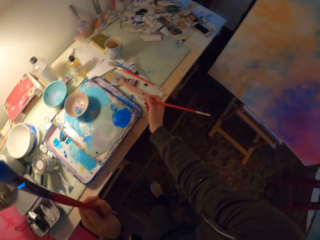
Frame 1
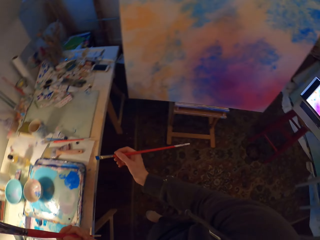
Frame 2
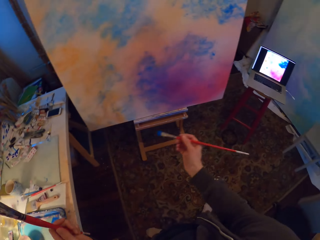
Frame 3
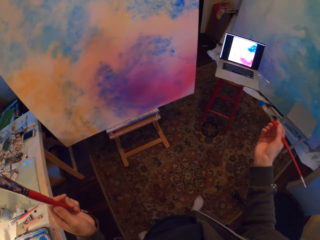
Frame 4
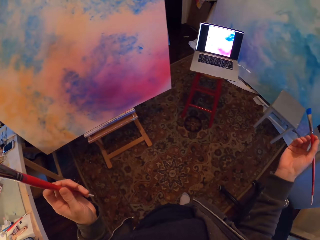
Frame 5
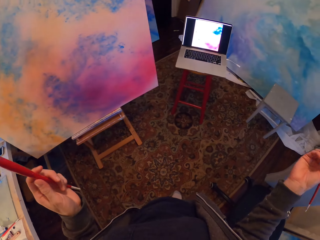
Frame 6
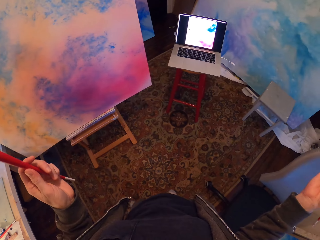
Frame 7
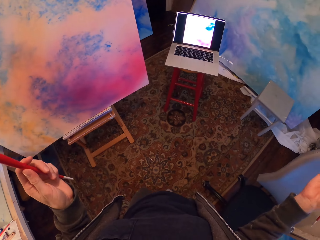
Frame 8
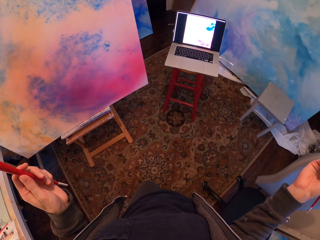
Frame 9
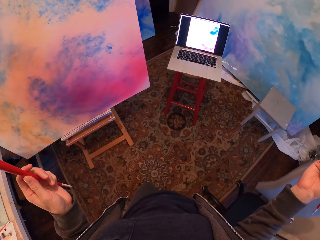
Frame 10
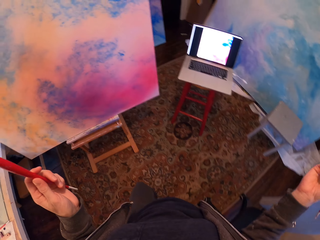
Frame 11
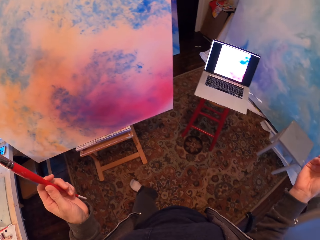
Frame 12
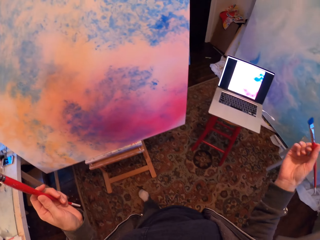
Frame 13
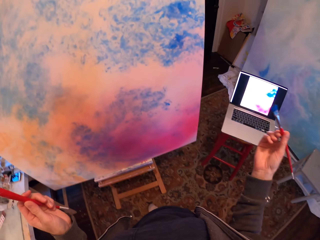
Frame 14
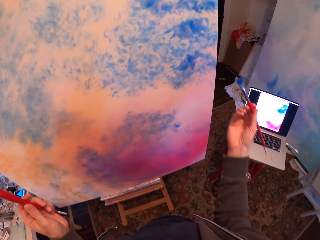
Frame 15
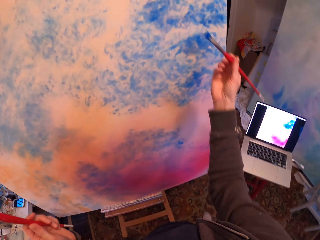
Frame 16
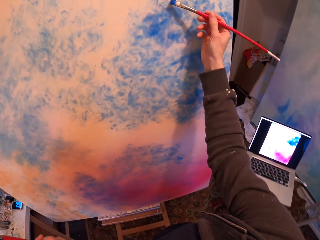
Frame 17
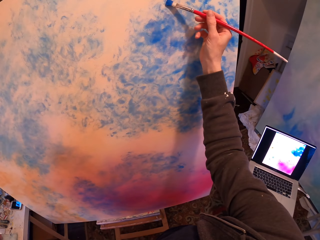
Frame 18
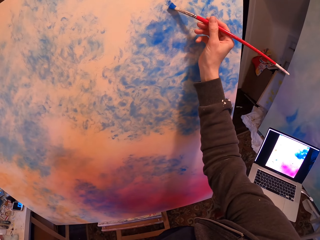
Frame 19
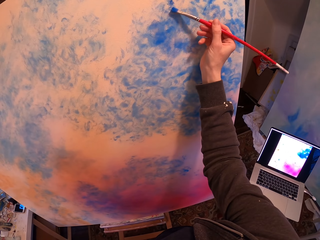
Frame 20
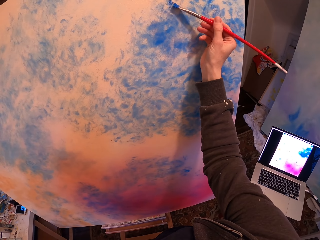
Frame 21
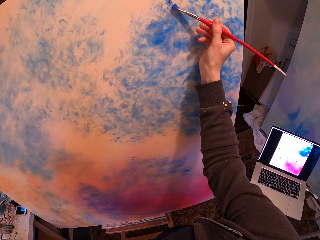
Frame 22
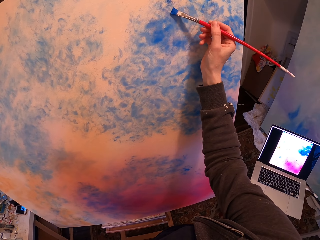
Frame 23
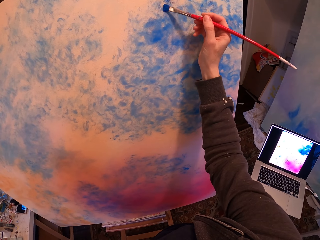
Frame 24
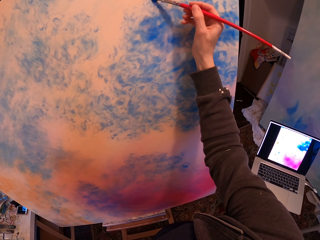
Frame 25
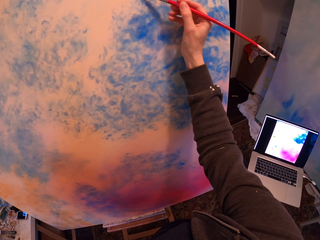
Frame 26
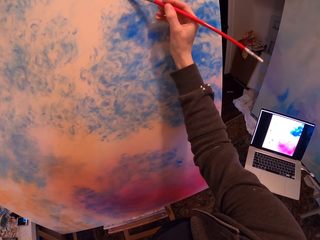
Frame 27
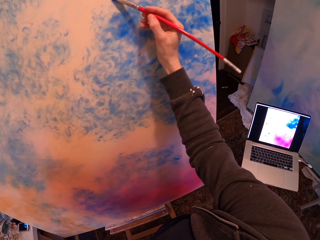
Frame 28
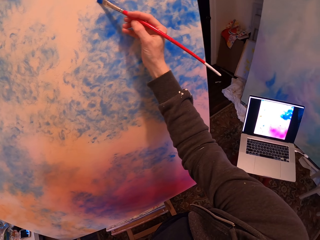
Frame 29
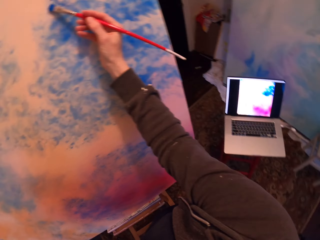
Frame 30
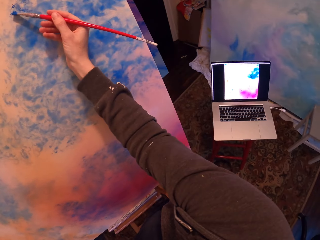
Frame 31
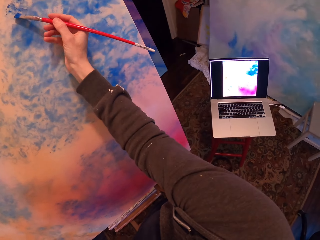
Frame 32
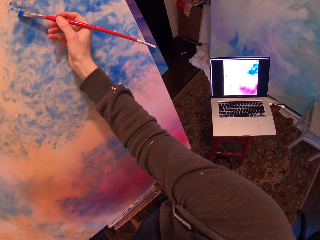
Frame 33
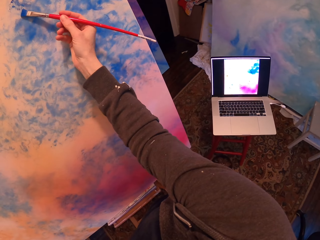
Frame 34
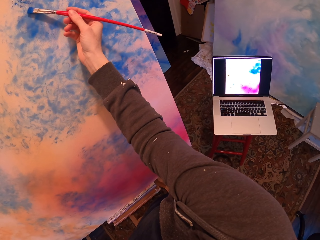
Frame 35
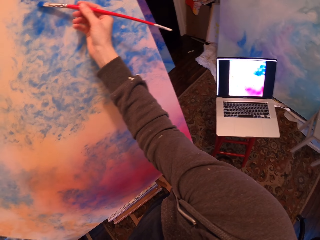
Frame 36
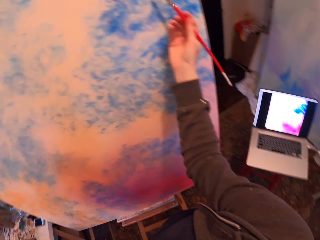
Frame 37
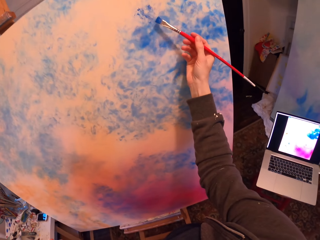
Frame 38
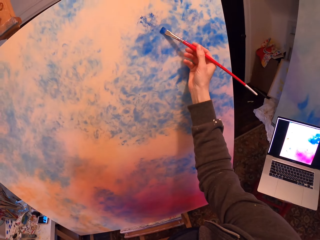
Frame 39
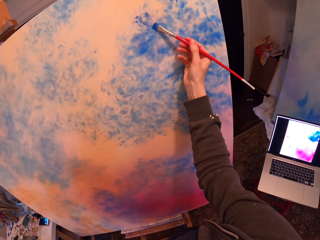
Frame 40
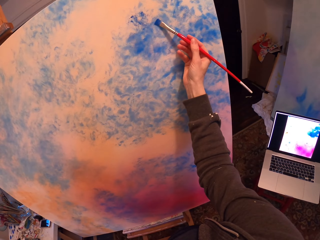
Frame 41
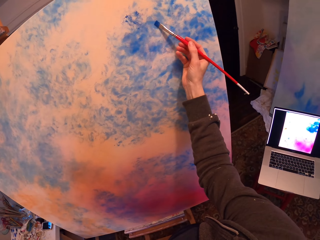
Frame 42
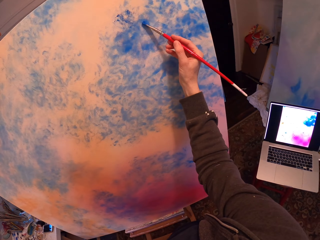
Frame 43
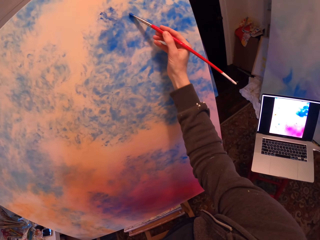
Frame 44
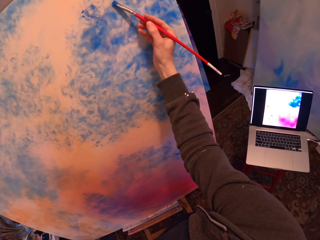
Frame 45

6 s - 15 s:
The camera wearer walks around the room. They paint the board using the painting brush.

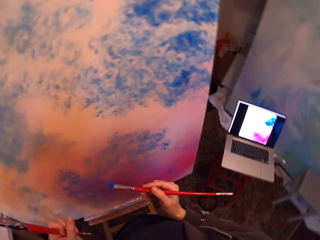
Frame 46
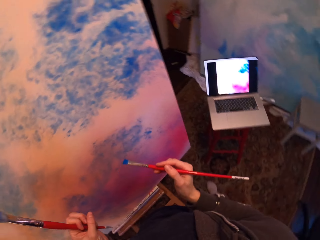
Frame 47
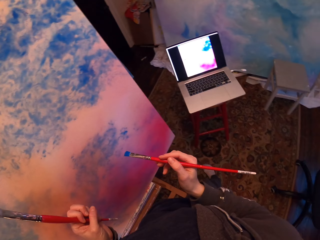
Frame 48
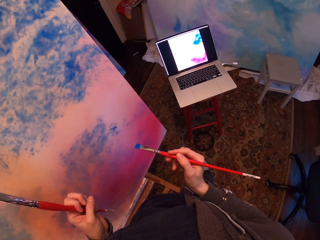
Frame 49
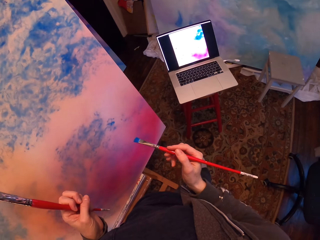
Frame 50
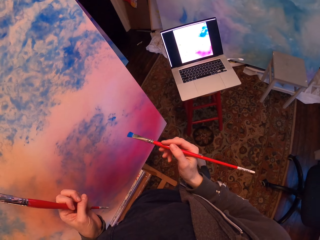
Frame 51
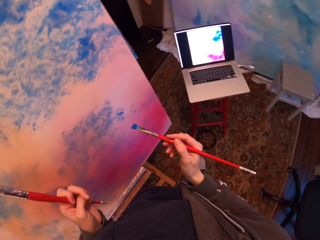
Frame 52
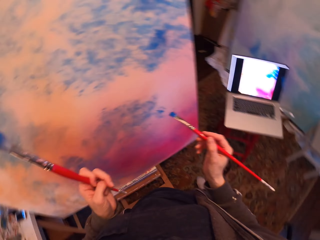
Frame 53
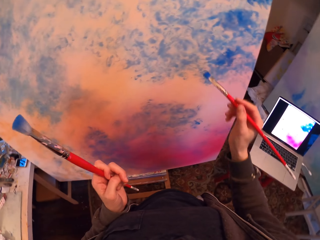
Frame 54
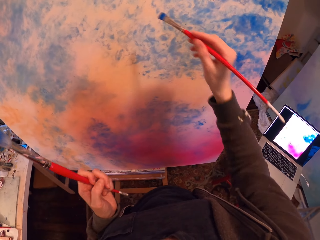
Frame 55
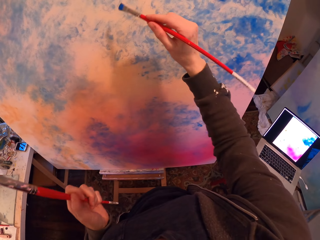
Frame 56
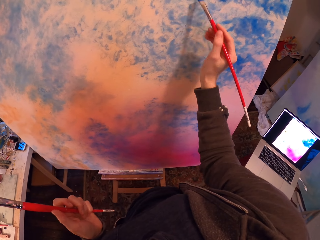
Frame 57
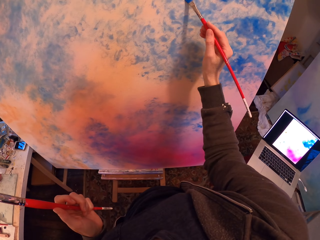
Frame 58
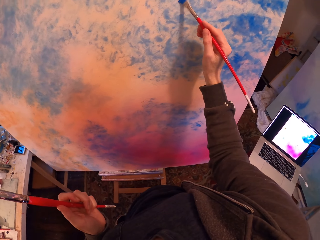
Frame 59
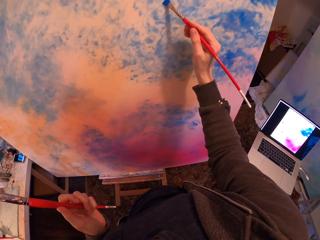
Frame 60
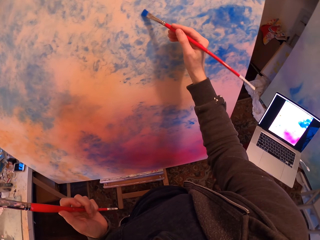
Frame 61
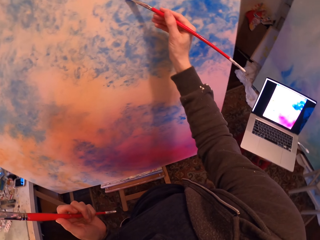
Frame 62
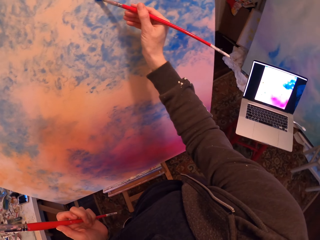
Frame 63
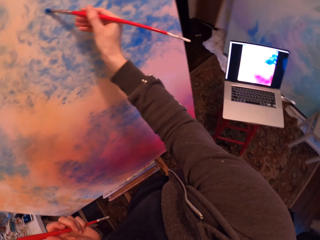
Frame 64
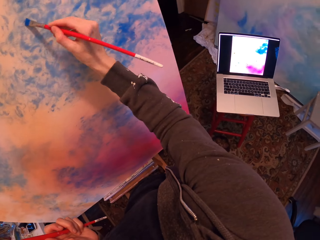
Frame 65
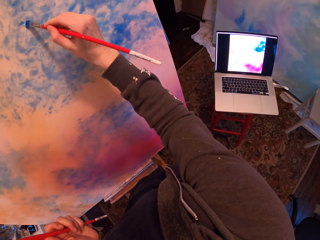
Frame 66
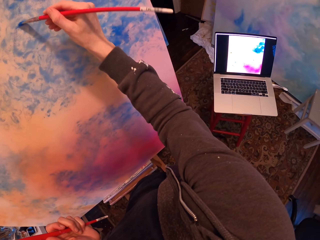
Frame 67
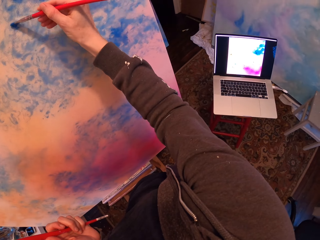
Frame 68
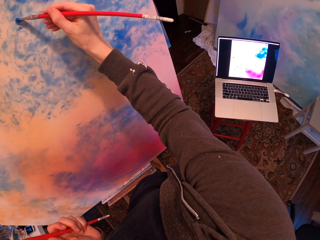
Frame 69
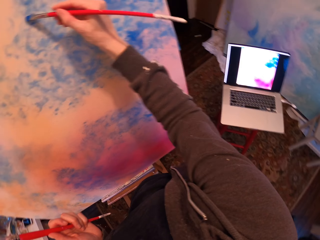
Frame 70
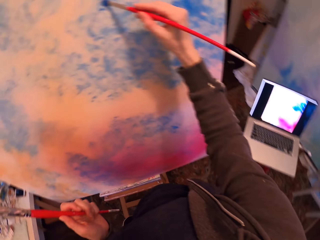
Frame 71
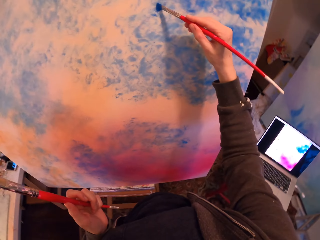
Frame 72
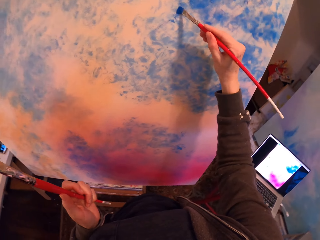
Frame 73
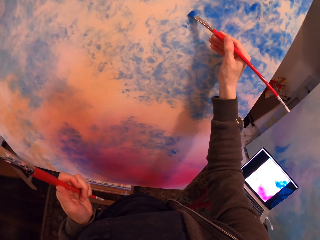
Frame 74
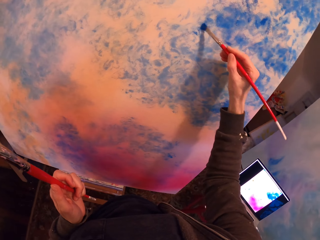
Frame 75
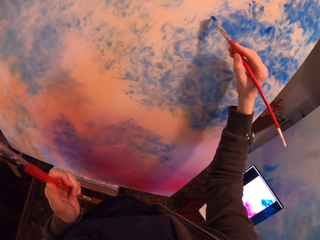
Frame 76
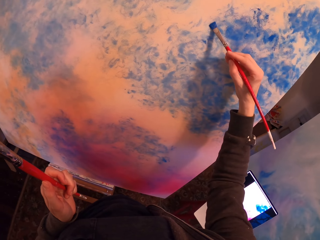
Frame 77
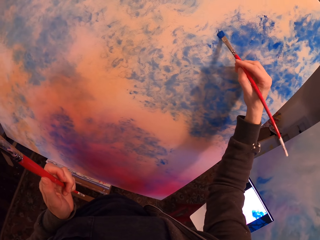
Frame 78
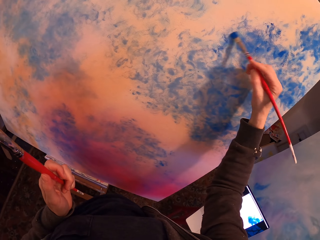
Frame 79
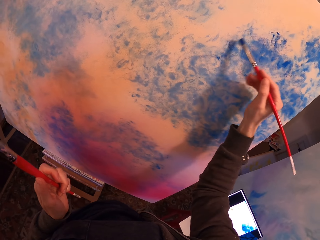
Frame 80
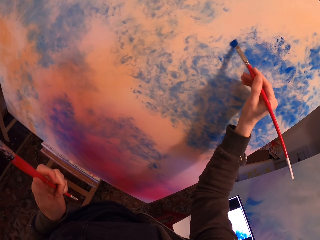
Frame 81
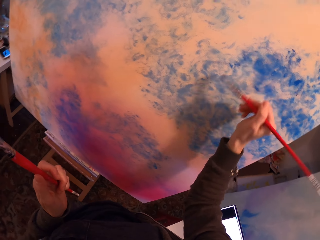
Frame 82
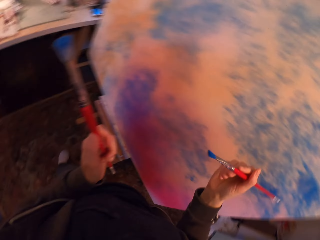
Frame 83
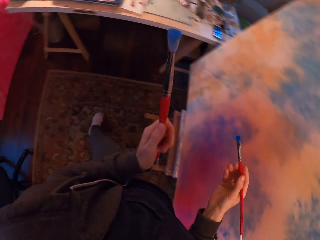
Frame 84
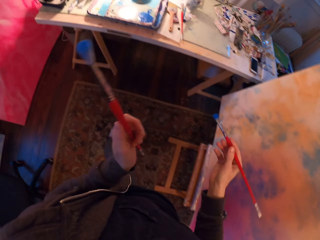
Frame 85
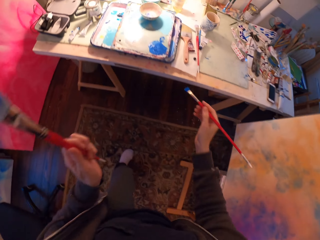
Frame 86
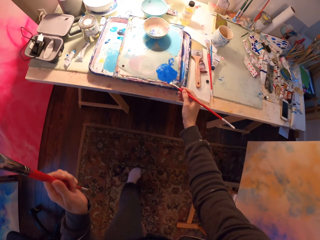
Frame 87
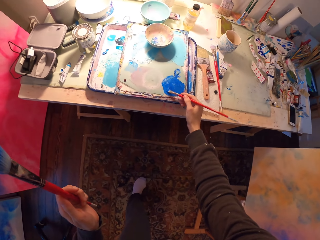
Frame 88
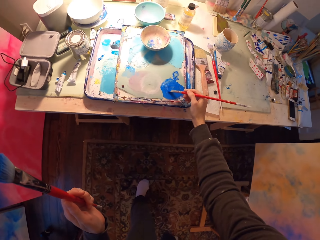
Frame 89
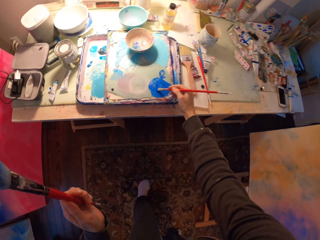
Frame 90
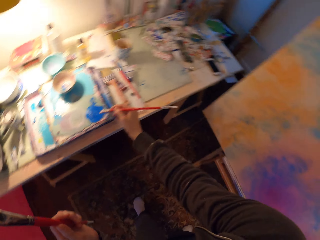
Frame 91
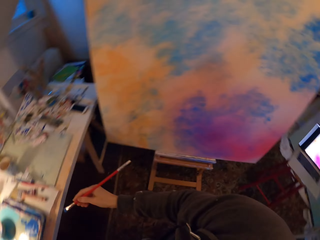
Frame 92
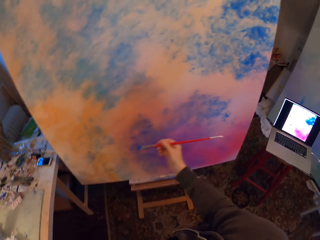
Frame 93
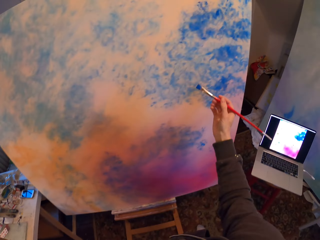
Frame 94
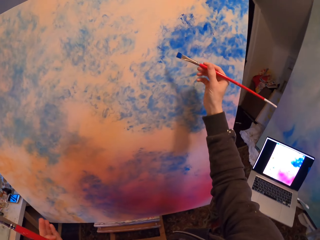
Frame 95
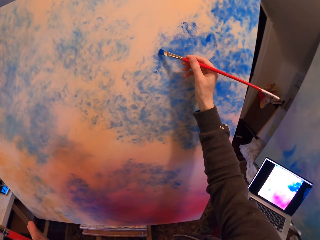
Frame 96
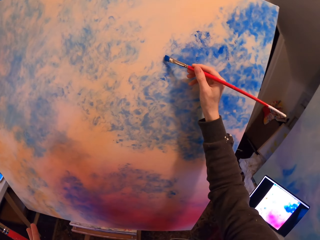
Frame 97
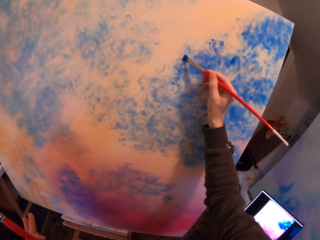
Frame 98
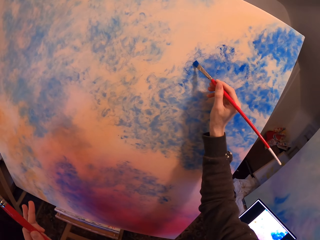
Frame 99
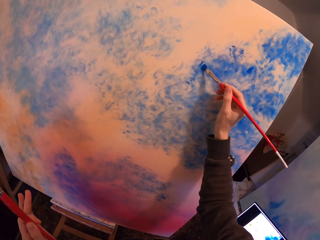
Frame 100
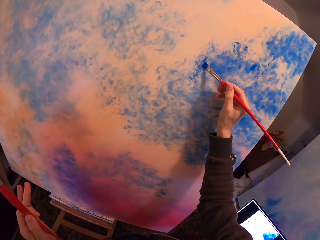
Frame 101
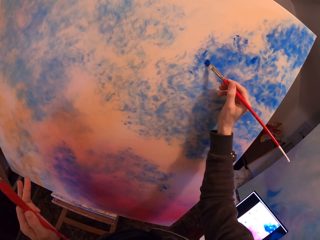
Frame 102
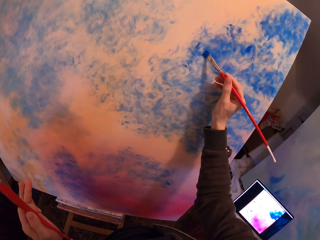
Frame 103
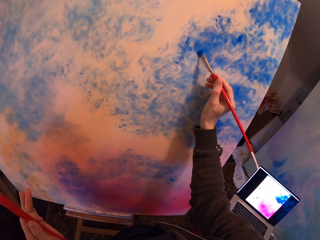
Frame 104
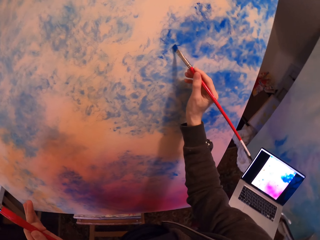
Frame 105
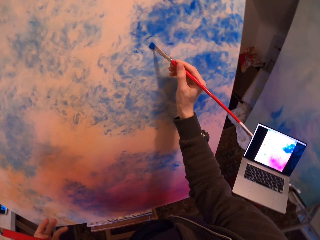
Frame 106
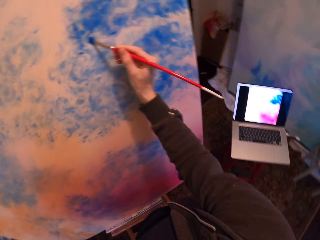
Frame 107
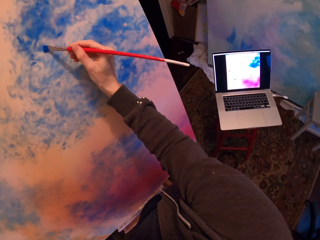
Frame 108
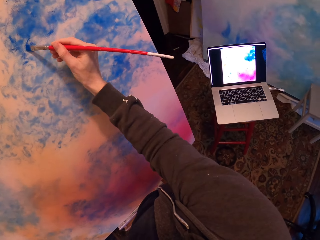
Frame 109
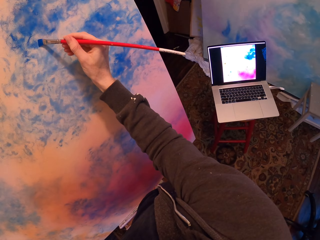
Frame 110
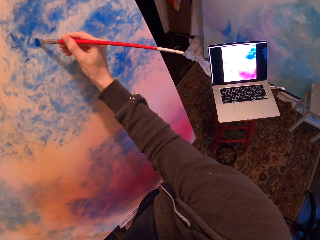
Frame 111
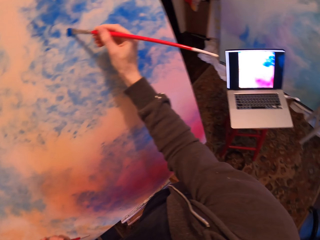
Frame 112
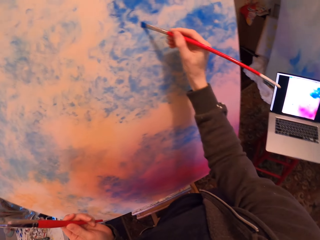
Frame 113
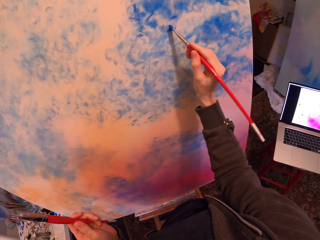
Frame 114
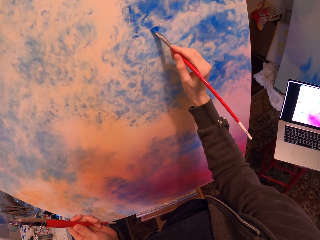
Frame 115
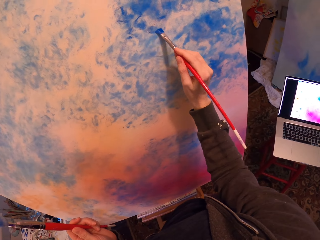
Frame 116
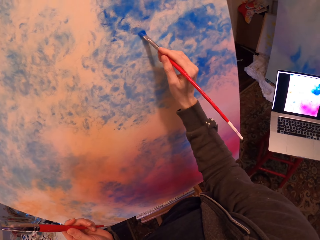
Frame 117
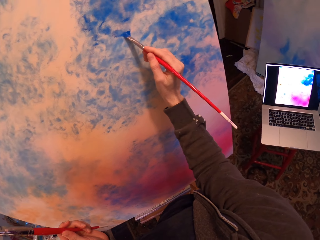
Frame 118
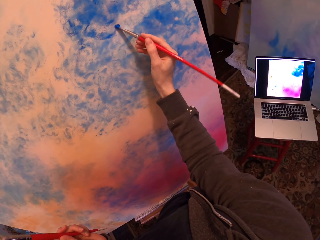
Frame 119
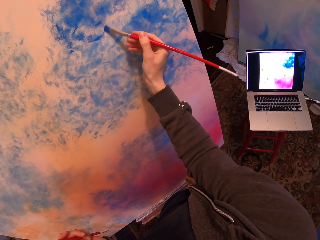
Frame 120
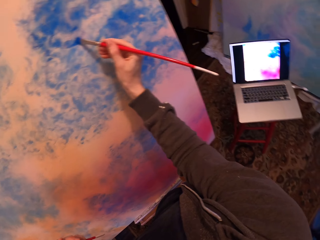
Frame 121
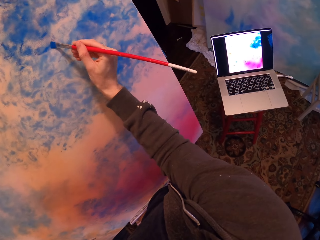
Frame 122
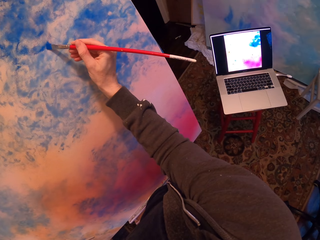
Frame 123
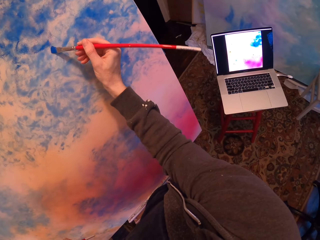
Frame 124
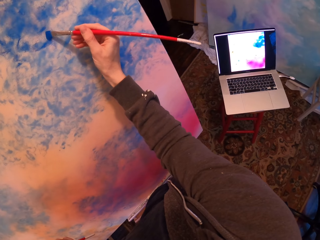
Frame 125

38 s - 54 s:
The camera wearer stops painting. They rub the painting brush on the paint. They paint the board using the painting brush.
